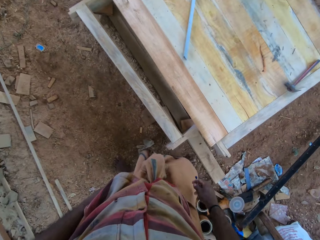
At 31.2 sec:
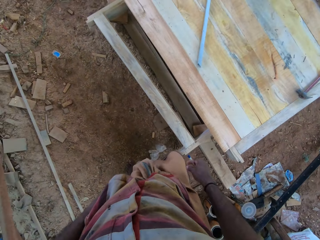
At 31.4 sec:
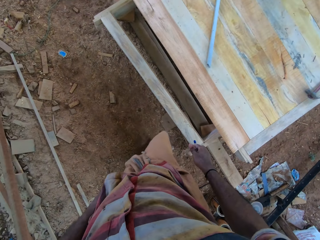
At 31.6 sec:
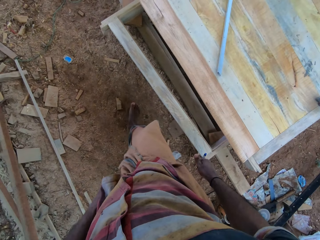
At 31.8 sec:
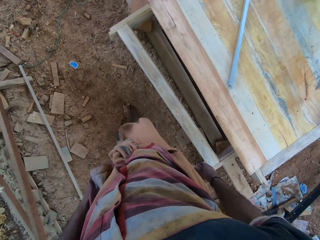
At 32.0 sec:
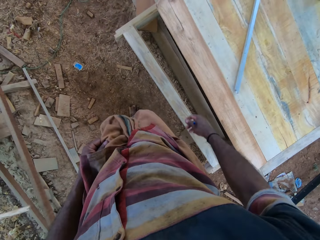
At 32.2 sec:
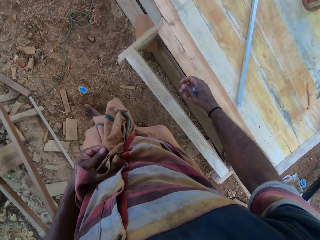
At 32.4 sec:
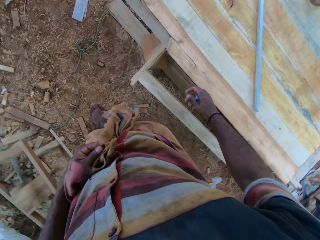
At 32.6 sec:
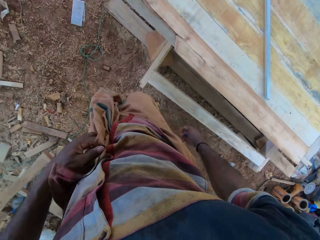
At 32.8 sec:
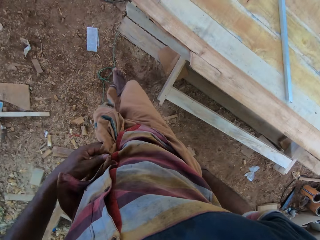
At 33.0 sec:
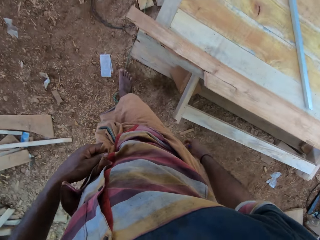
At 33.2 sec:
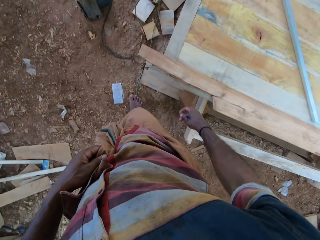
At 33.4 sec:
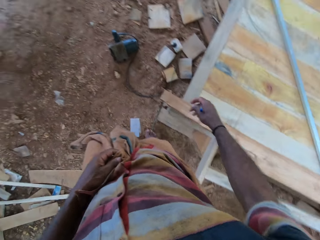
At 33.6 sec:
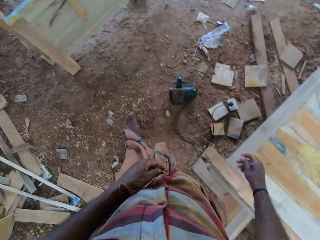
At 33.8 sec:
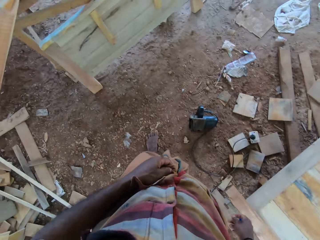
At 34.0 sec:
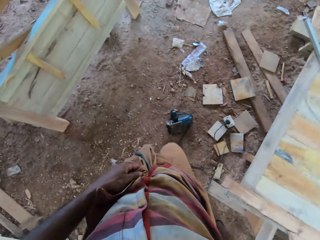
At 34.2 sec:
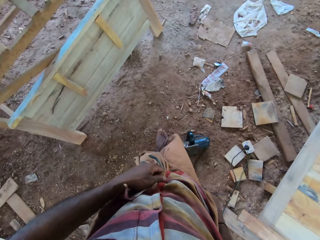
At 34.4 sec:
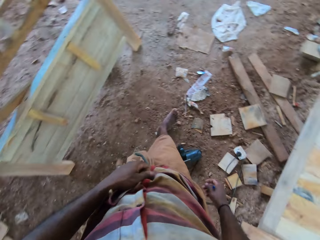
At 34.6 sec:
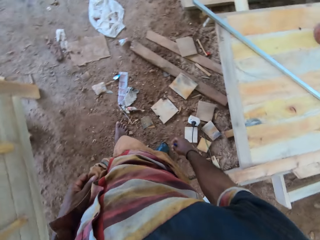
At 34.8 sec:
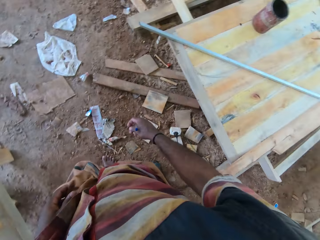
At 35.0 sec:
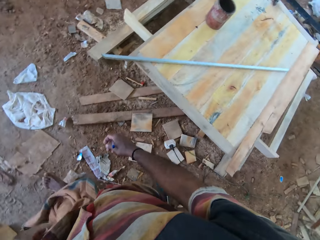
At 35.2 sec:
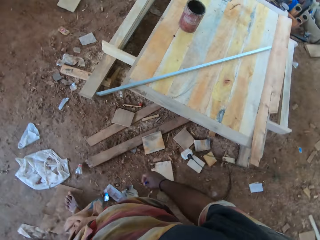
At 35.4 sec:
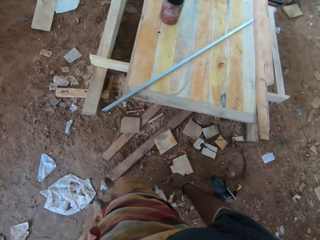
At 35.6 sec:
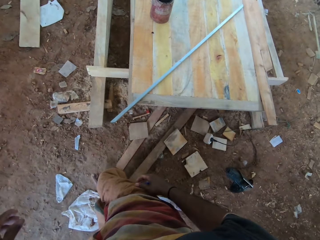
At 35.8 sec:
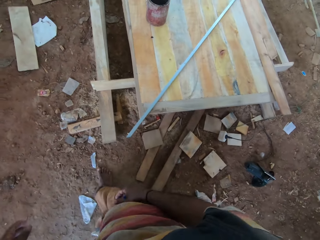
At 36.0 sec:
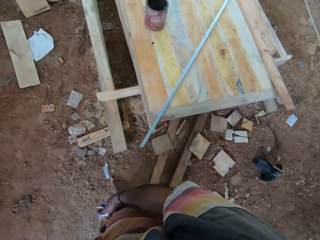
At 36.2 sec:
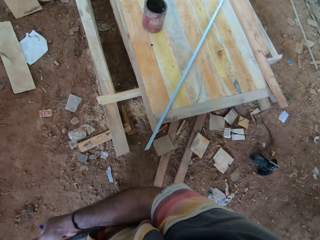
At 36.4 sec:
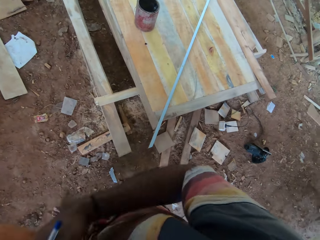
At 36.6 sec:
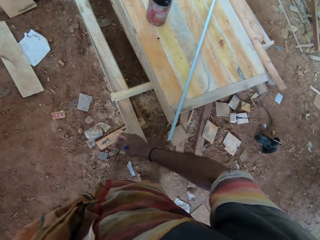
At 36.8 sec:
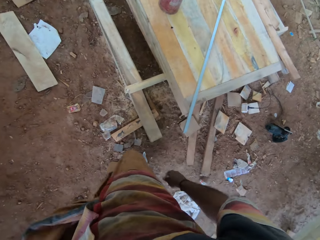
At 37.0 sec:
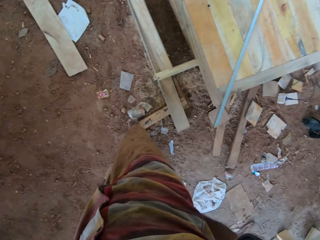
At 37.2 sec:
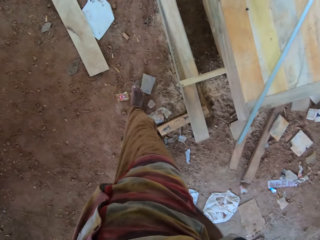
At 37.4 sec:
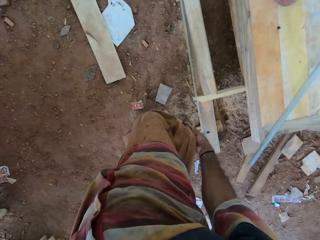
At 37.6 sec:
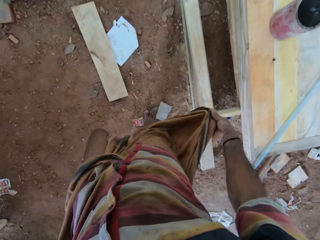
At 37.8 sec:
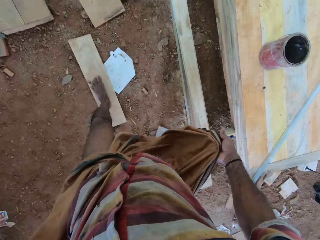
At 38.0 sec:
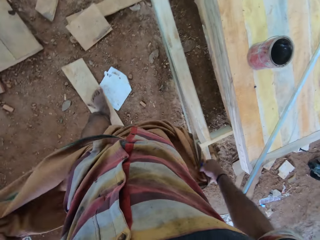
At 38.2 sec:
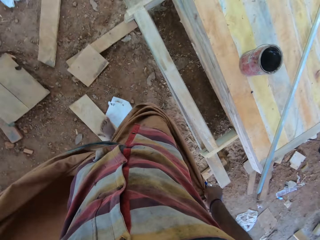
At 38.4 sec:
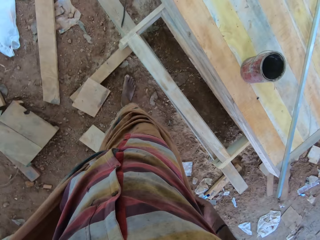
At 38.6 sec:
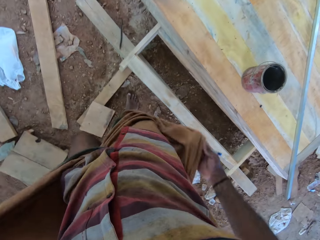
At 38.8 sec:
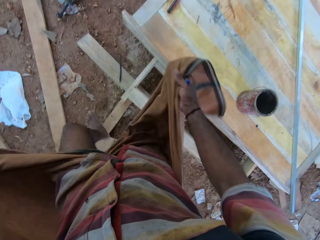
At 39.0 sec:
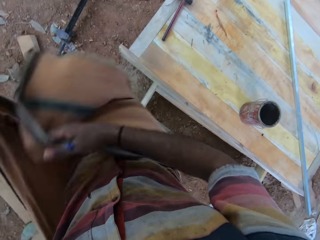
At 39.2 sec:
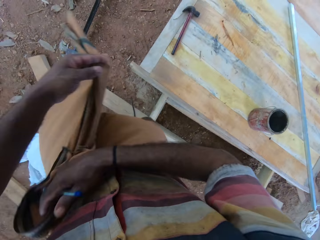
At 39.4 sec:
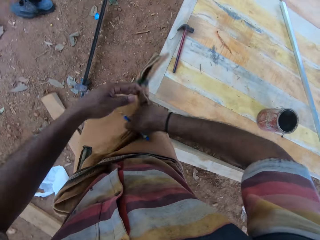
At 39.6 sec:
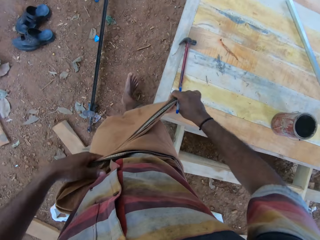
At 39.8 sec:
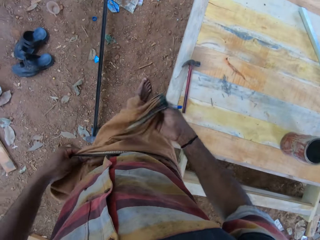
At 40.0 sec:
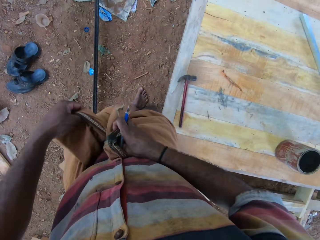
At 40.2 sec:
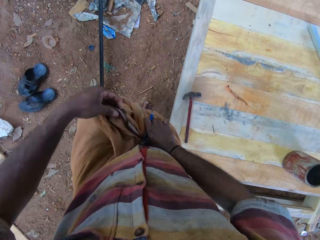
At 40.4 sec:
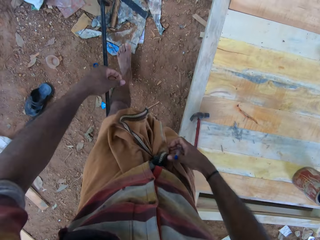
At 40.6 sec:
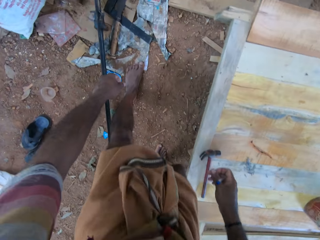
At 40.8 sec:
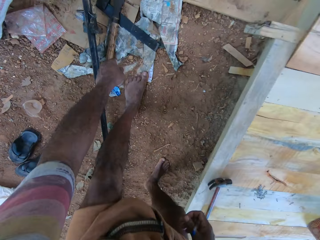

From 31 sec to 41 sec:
The camera wearer walks around the area. They hold a garment and adjust the garment.

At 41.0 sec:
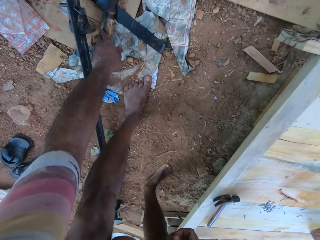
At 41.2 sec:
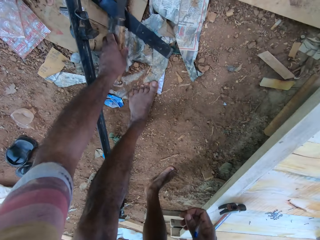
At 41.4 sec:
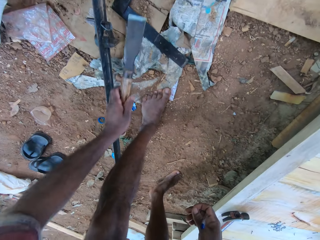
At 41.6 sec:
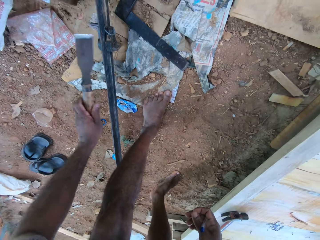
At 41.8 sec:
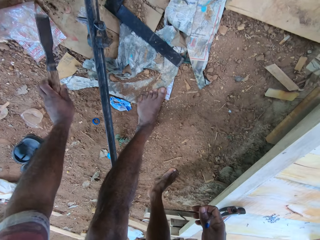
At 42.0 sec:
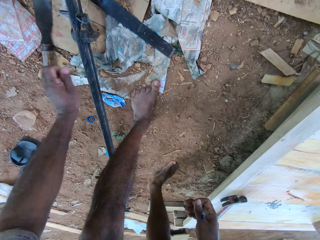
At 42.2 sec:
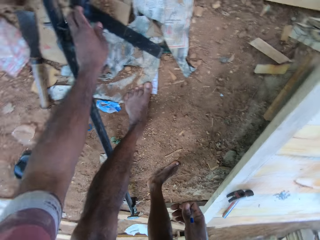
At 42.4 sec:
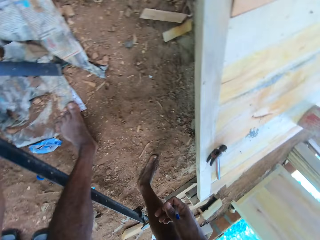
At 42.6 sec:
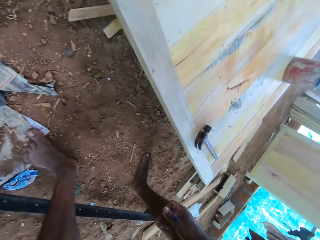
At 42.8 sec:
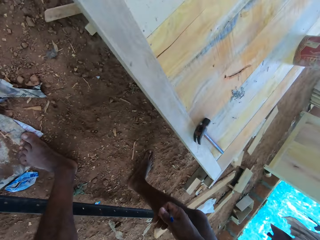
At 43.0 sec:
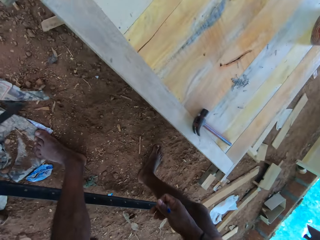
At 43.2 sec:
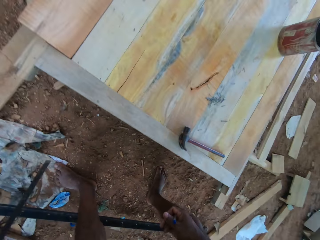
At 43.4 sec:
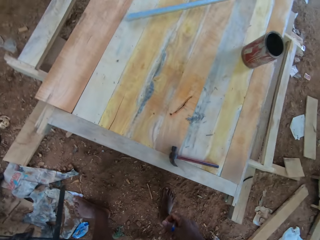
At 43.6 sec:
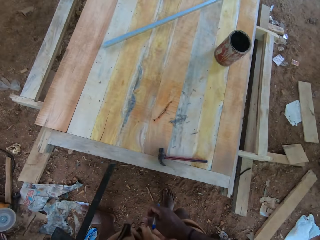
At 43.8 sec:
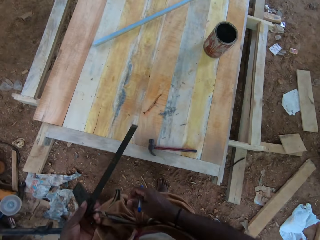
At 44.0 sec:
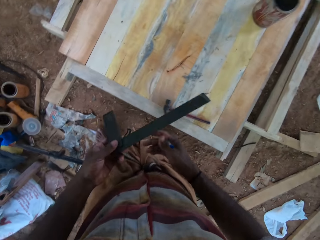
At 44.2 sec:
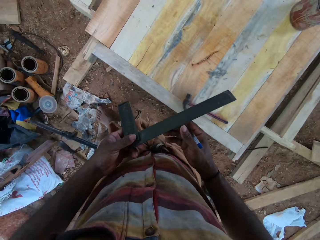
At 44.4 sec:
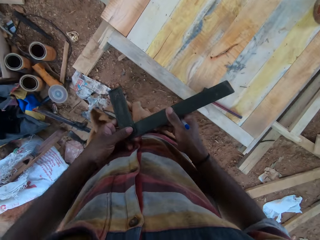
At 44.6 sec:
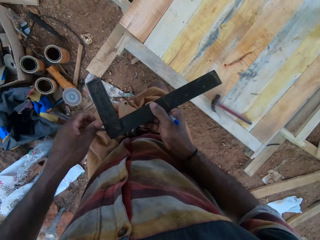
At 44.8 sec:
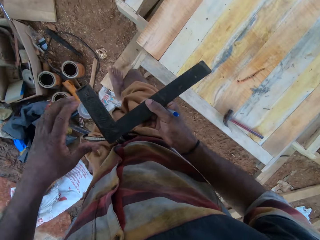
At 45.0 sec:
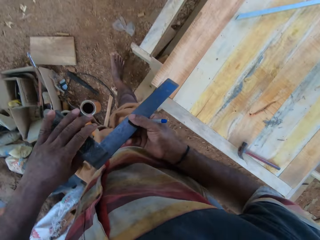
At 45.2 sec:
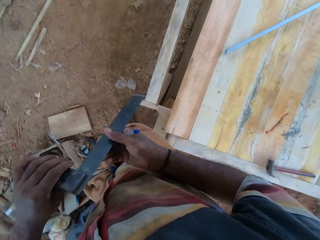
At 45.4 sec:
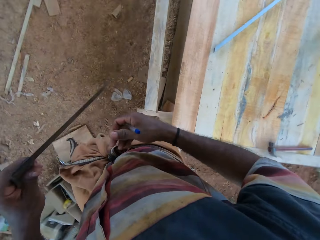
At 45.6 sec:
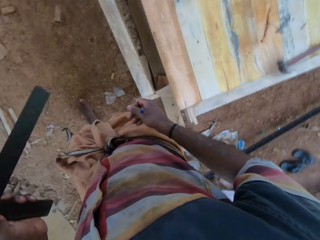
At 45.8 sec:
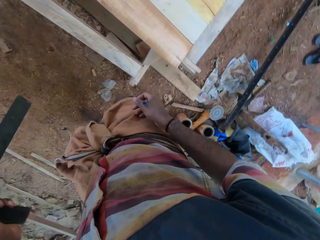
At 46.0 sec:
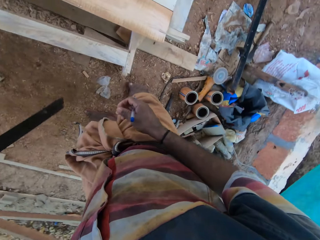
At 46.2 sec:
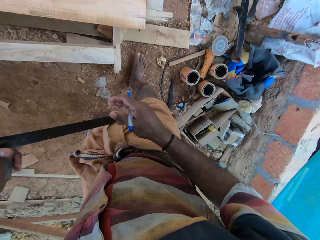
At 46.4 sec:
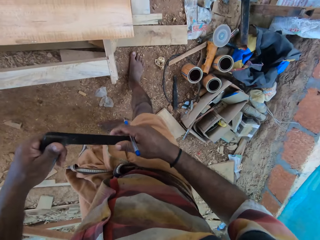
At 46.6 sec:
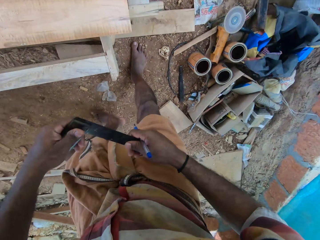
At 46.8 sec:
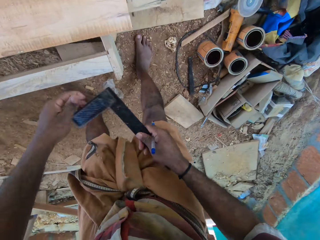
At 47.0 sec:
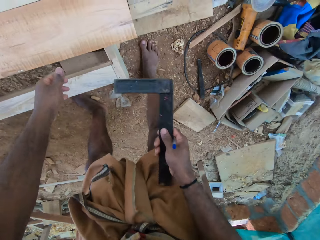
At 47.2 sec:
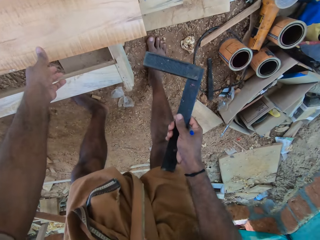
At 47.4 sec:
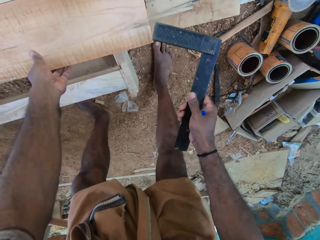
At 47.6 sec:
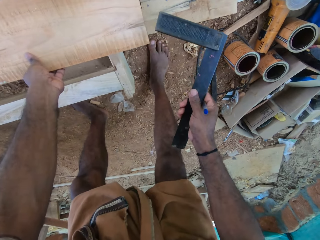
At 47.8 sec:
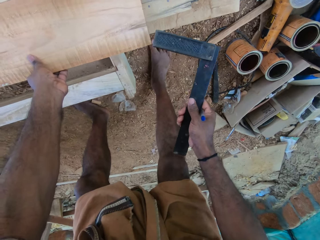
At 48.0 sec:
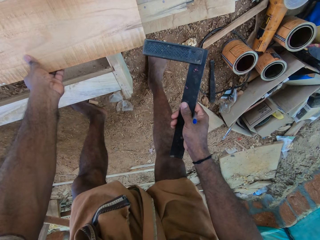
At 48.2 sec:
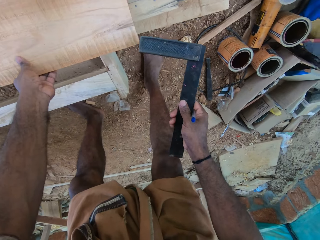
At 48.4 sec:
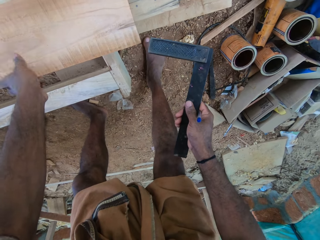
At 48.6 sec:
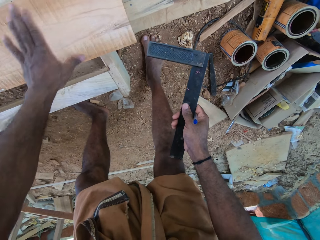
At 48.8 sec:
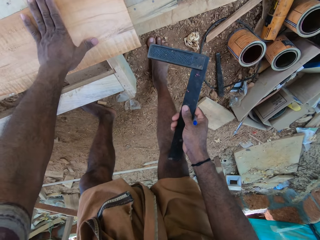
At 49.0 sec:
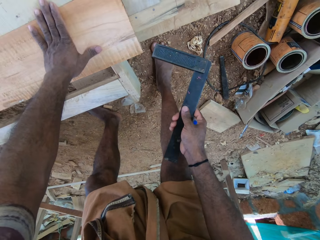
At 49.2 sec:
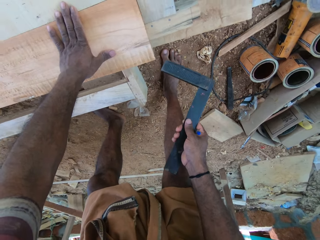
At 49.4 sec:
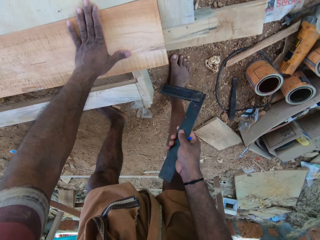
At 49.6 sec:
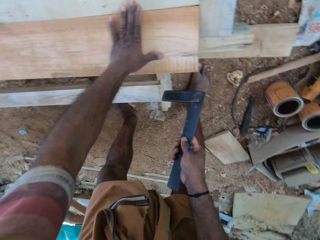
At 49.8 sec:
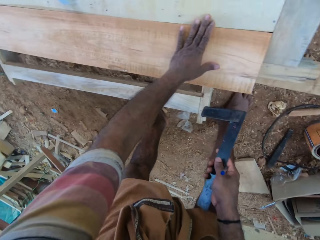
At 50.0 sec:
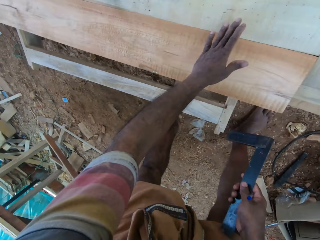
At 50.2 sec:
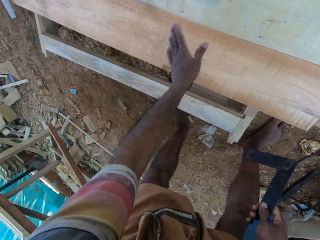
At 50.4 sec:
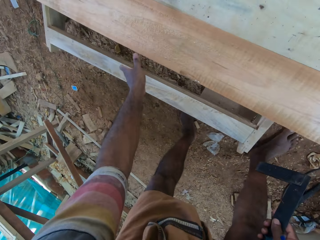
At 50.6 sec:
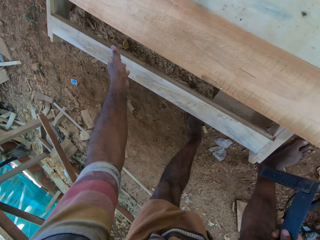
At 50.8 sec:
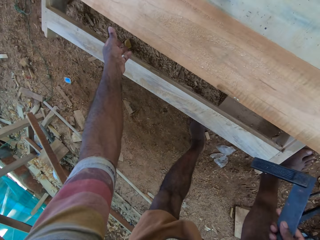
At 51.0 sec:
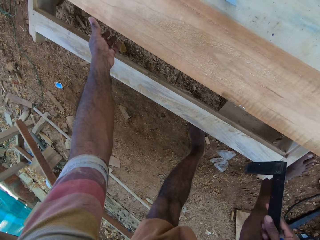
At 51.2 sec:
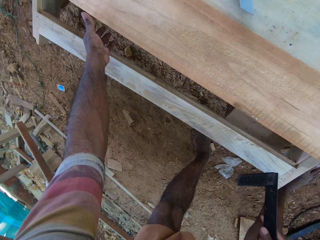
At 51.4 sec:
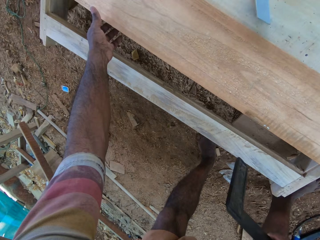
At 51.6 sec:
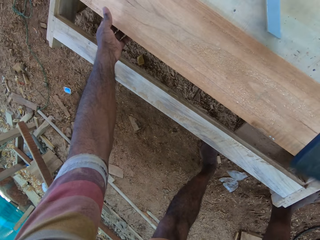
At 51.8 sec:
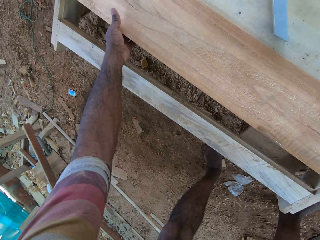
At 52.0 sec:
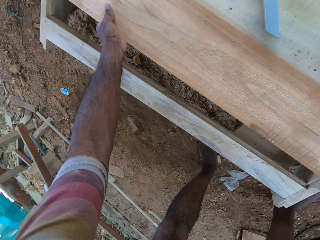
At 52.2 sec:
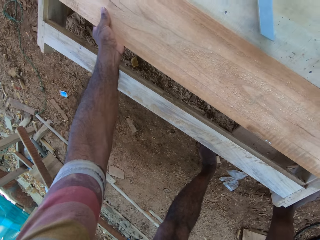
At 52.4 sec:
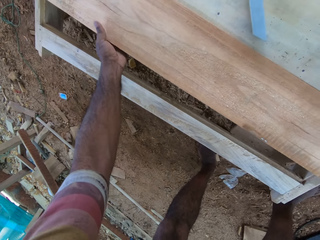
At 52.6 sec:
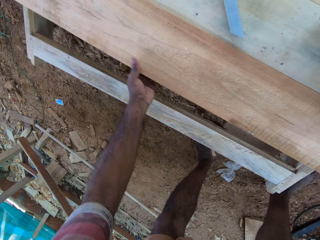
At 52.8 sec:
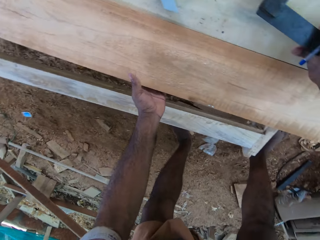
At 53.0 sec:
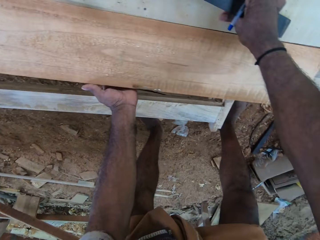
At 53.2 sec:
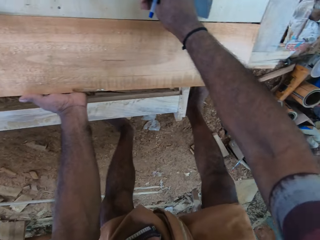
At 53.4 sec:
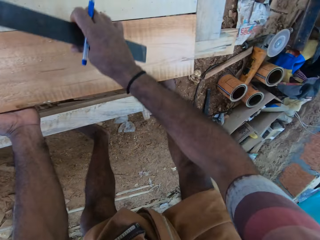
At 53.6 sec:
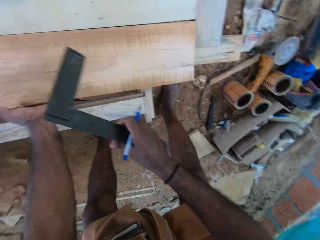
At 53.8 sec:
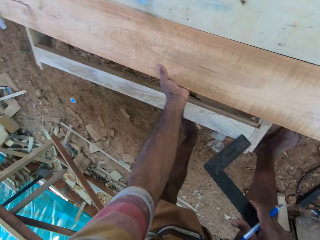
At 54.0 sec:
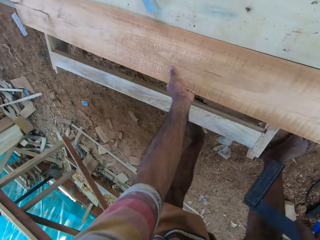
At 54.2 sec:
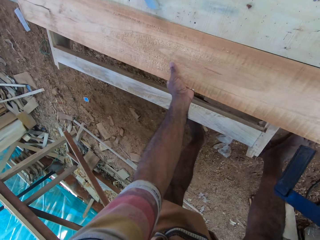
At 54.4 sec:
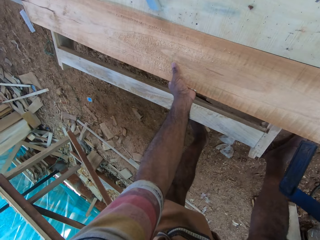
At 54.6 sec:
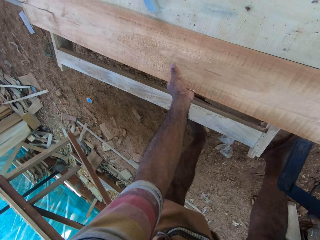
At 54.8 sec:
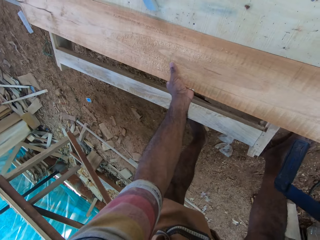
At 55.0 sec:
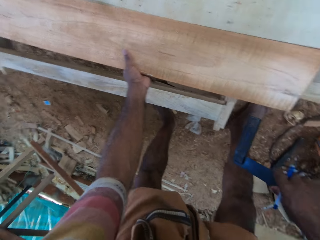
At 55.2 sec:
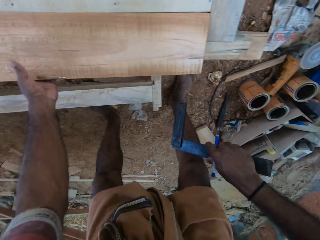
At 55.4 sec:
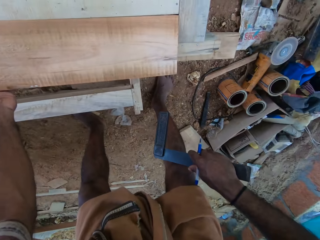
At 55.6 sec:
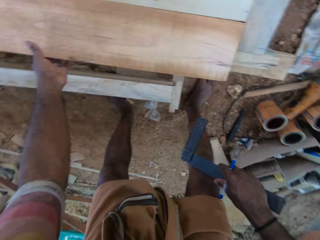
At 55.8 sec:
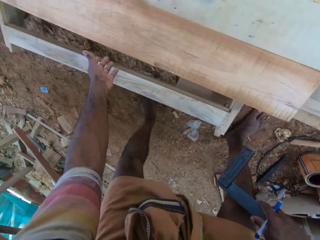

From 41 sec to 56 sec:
The camera wearer picks up a wood scraper from the ground. He places the wood scraper on the ground. He picks up an L-ruler from the ground. He walks at the compound. He passes the L-ruler to the right hand, passes the L-ruler to the left hand and passes the L-ruler to the right hand. He touches a wood, stares at the wood and adjusts the wood with his hand. He places the L-ruler on the wood, moves the right hand and hits the wood with the L-ruler.
